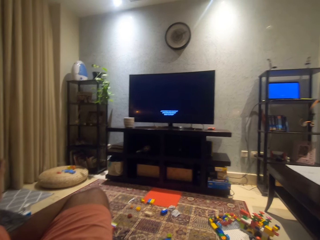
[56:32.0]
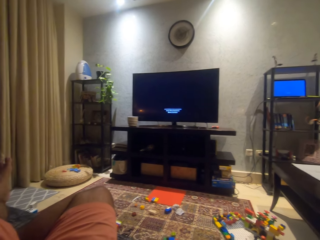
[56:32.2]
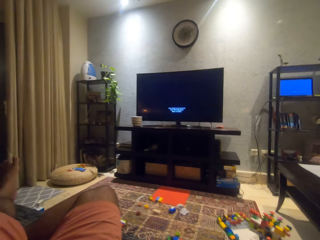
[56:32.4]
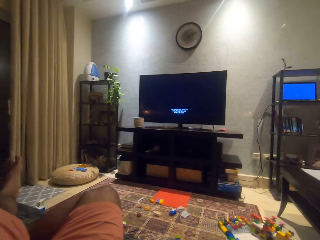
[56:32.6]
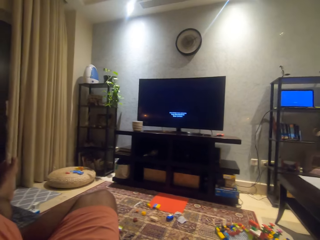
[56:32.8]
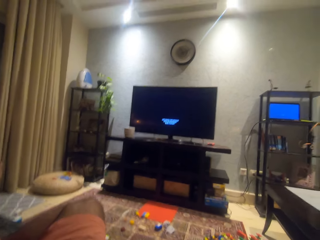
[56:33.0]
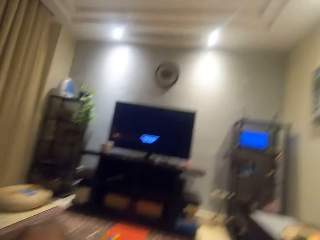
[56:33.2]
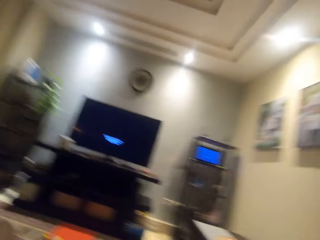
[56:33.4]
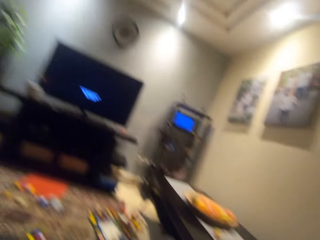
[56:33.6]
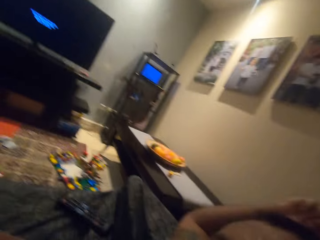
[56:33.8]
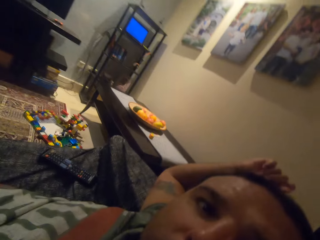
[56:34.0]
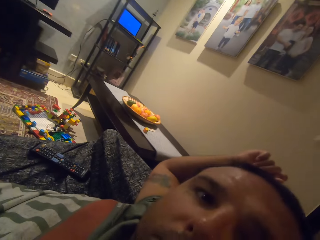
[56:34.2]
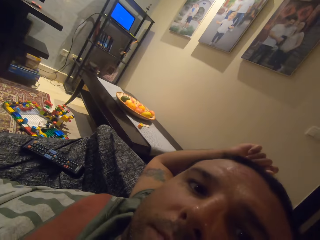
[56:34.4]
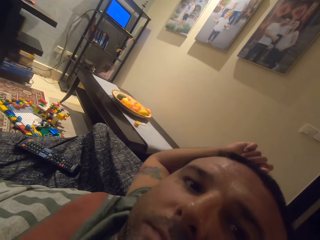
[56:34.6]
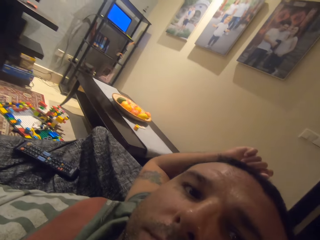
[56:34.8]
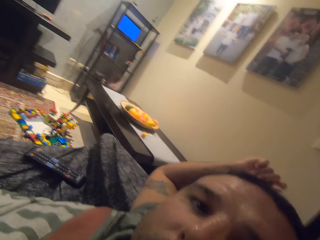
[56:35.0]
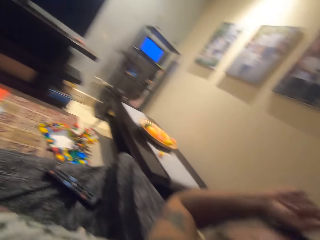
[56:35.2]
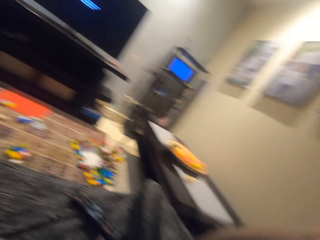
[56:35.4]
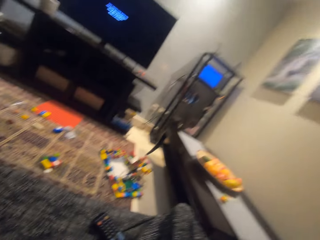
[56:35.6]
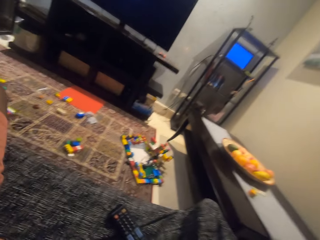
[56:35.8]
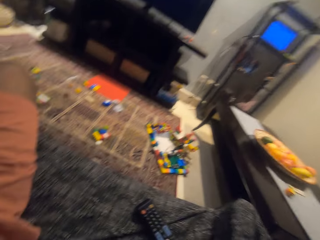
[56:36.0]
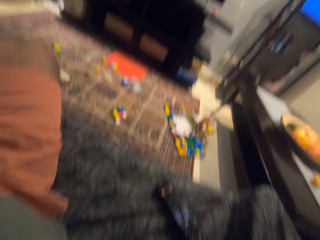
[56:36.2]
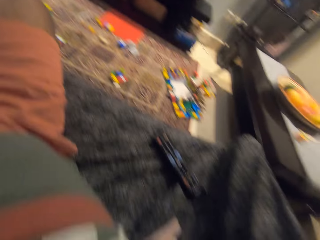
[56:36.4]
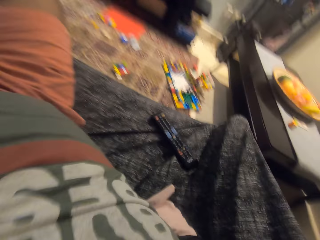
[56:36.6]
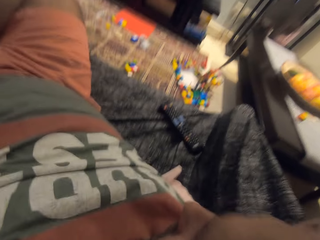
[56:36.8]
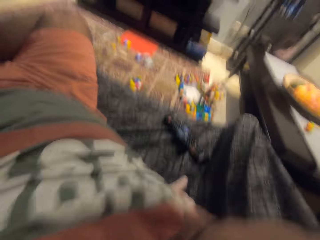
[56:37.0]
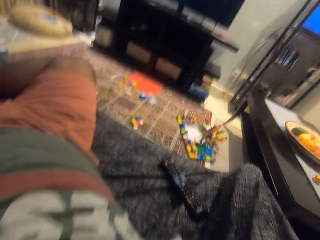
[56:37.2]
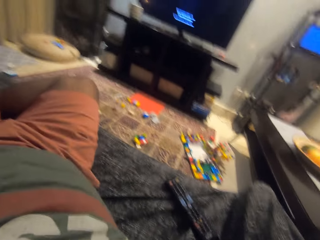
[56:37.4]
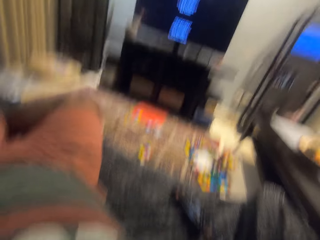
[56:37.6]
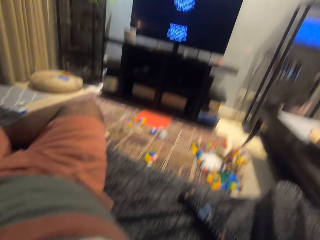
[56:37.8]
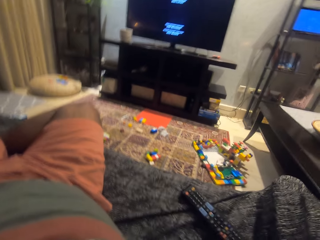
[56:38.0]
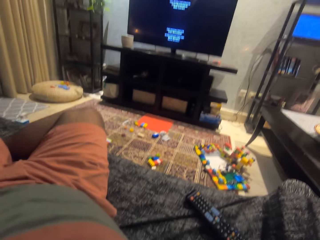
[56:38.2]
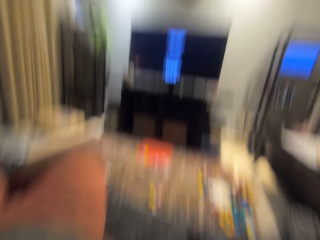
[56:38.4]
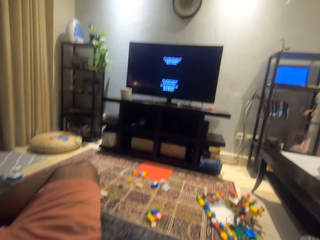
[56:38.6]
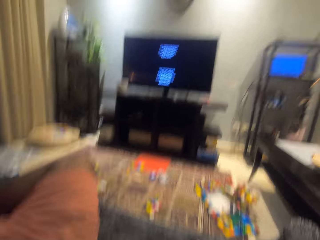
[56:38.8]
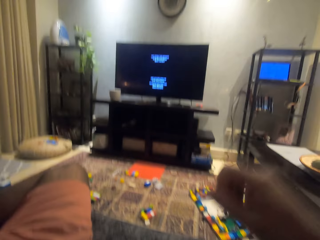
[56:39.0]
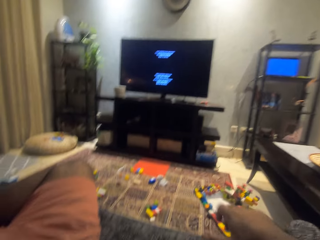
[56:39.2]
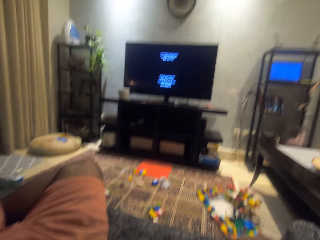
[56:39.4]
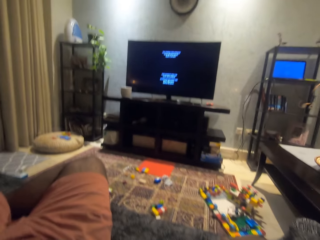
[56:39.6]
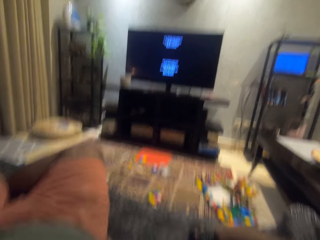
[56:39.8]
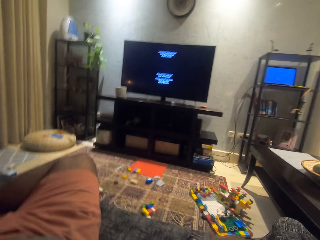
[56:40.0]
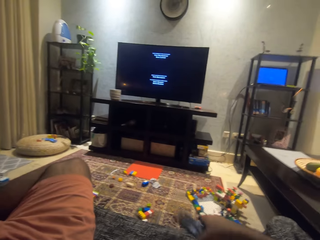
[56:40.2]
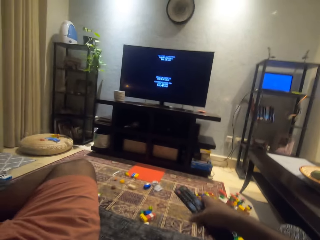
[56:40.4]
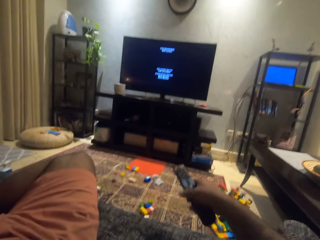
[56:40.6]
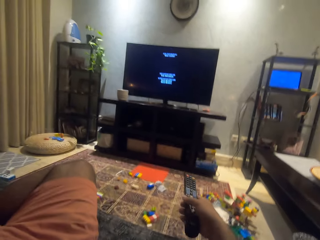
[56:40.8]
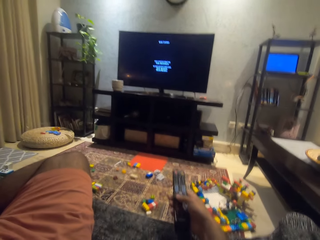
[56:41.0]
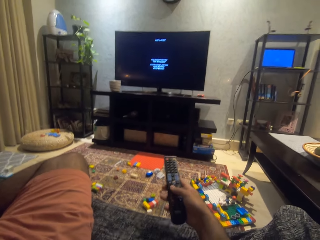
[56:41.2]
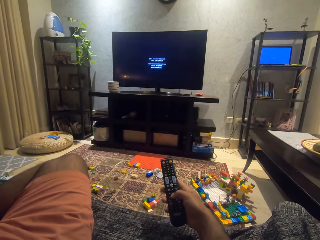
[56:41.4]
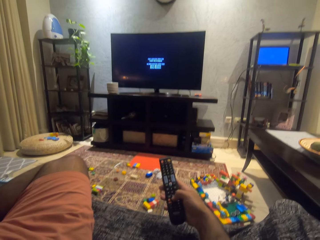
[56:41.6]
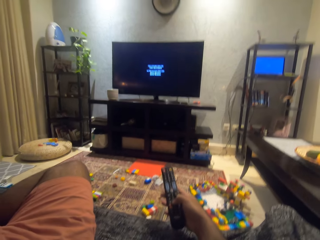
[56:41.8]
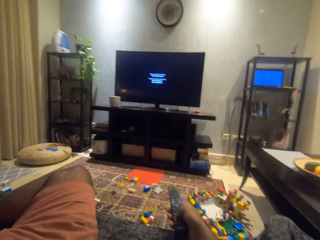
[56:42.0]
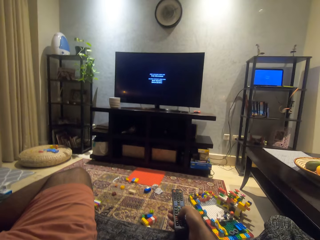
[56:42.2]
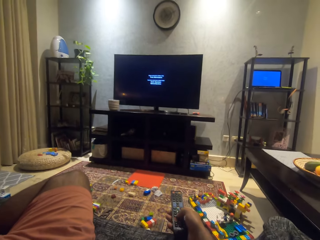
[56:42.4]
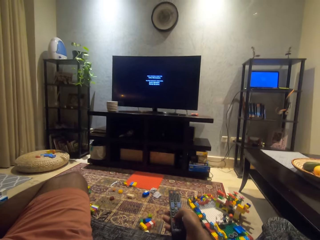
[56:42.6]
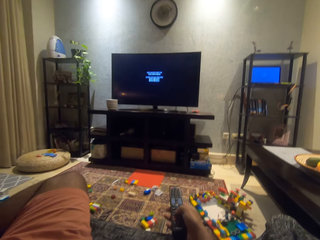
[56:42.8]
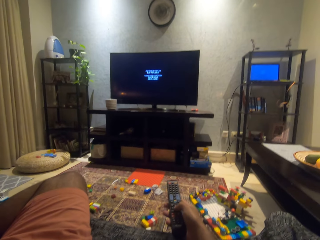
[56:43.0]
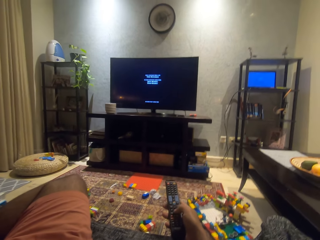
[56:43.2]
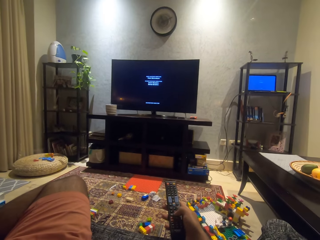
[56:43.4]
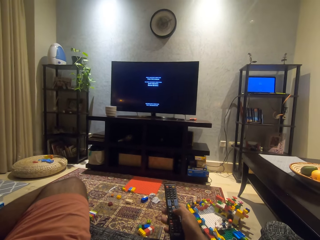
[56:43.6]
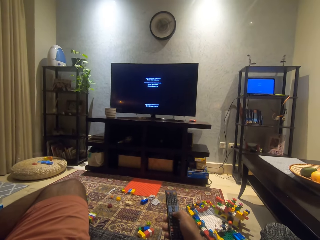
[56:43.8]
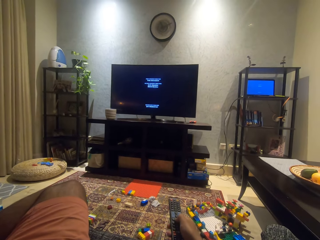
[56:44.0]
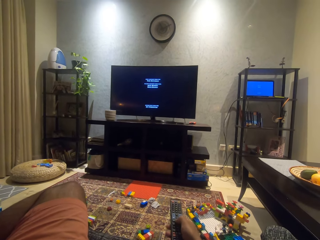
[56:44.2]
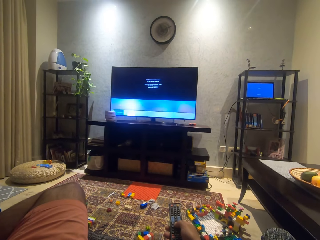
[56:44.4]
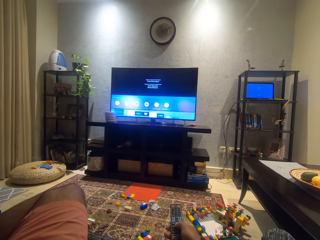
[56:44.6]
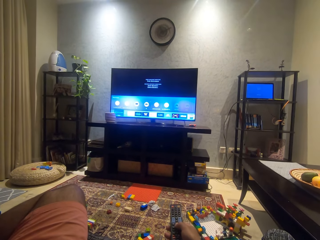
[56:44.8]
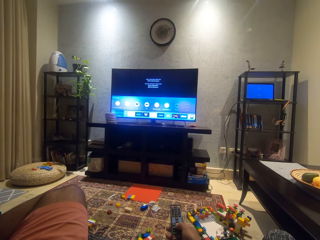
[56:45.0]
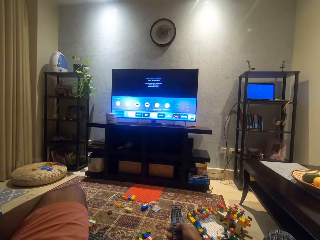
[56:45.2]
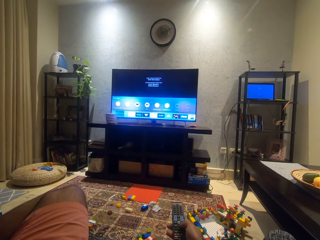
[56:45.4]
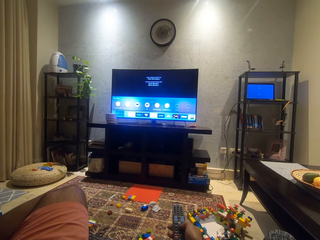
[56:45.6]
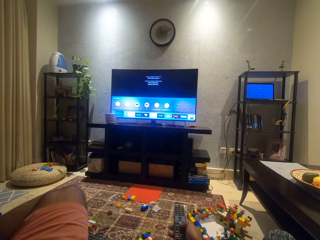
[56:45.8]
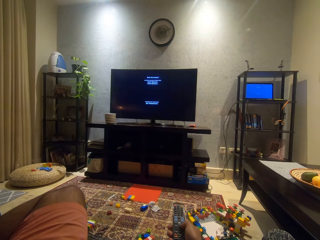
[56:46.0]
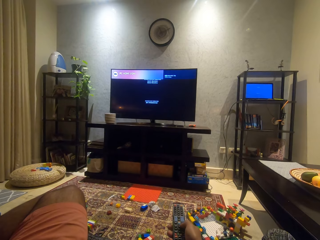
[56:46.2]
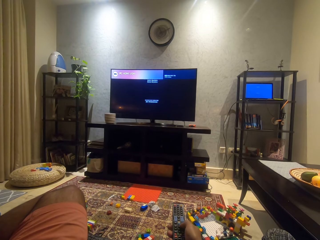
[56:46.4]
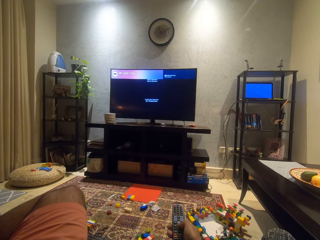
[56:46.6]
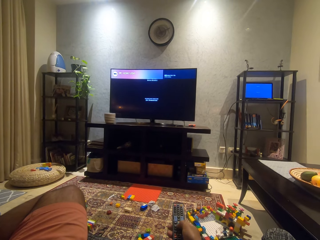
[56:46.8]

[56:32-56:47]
The camera wearer turns a camera towards himself. He moves the right hand. He holds a remote control. He uses the TV remote in his right hand on the TV.

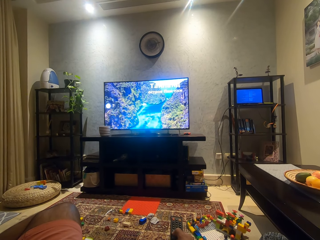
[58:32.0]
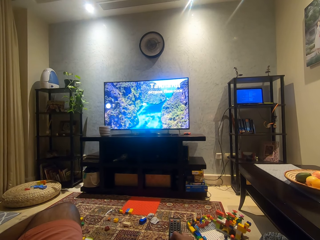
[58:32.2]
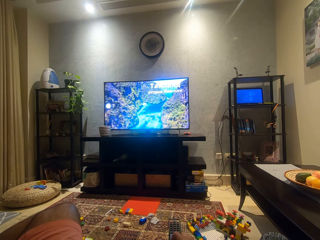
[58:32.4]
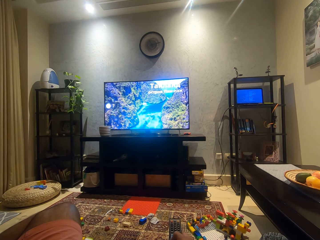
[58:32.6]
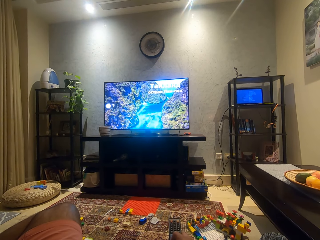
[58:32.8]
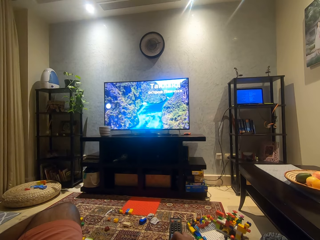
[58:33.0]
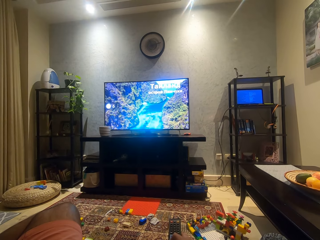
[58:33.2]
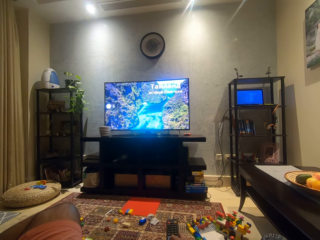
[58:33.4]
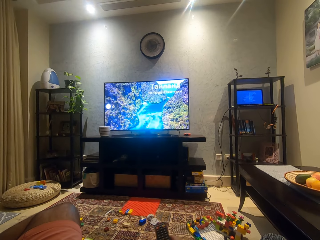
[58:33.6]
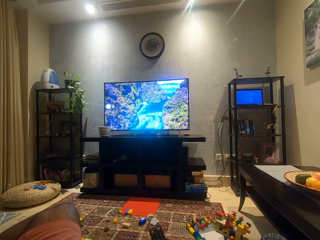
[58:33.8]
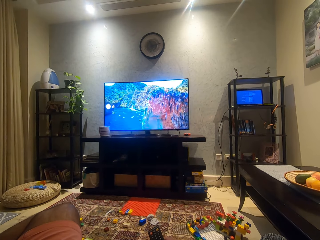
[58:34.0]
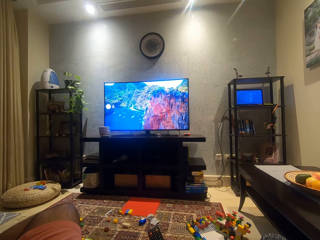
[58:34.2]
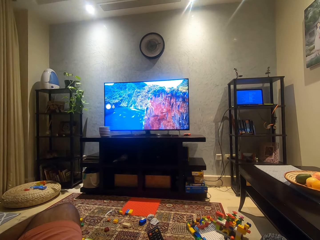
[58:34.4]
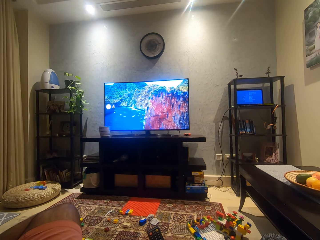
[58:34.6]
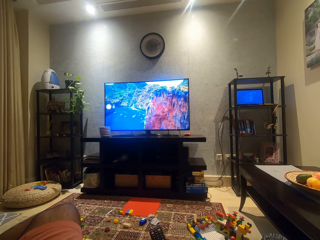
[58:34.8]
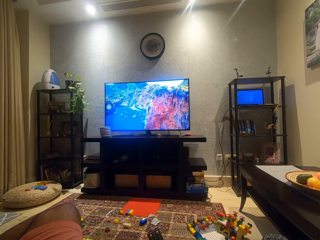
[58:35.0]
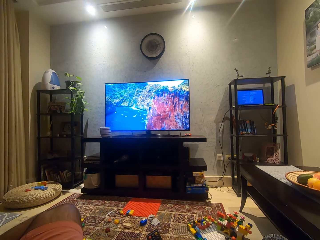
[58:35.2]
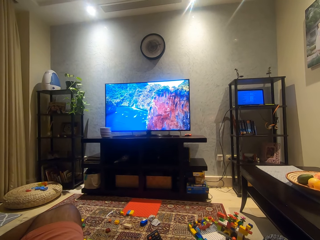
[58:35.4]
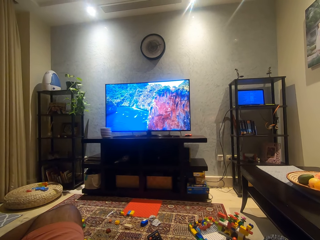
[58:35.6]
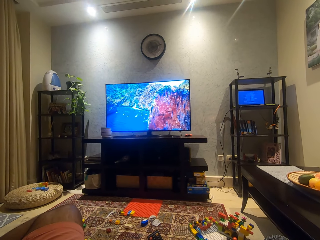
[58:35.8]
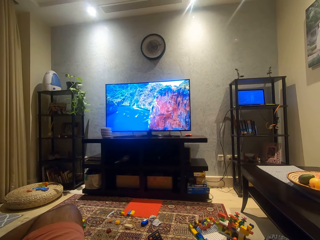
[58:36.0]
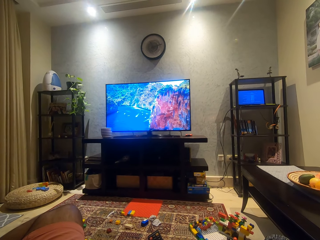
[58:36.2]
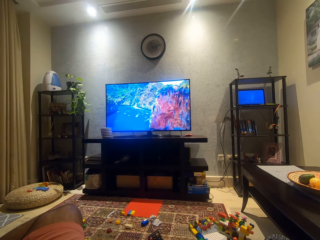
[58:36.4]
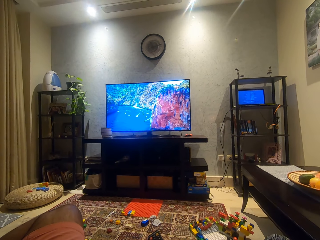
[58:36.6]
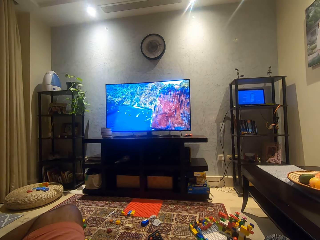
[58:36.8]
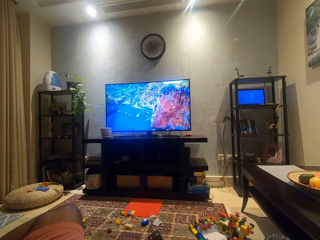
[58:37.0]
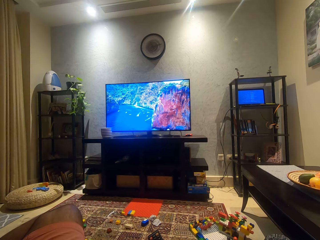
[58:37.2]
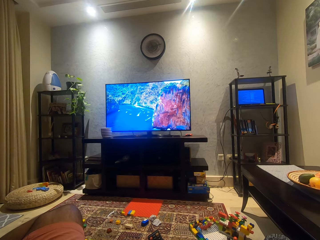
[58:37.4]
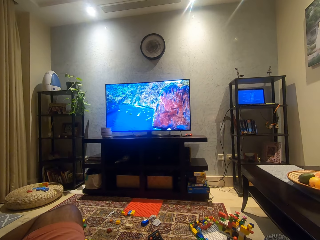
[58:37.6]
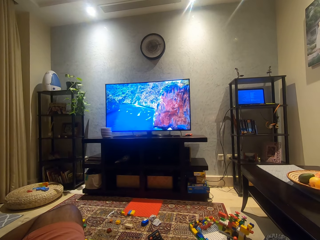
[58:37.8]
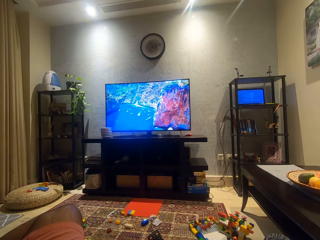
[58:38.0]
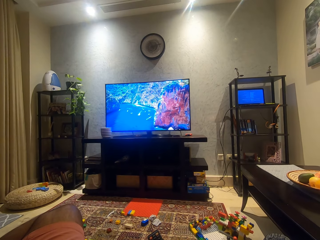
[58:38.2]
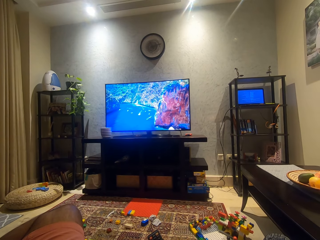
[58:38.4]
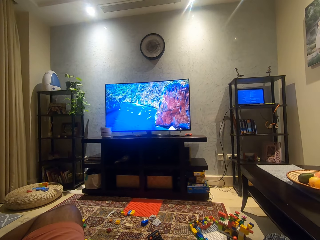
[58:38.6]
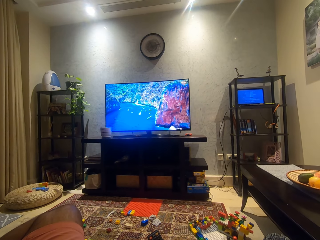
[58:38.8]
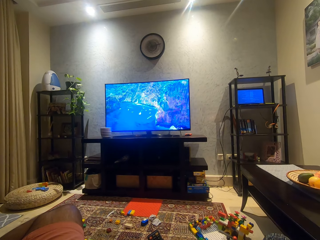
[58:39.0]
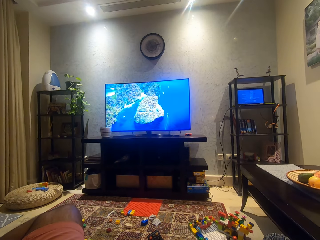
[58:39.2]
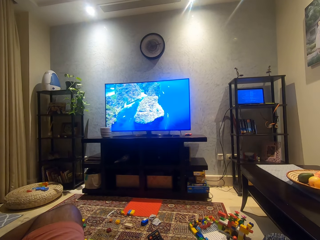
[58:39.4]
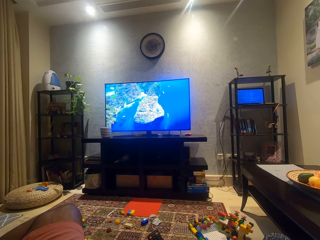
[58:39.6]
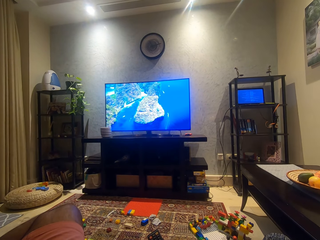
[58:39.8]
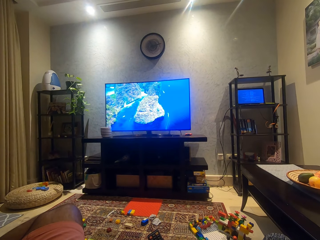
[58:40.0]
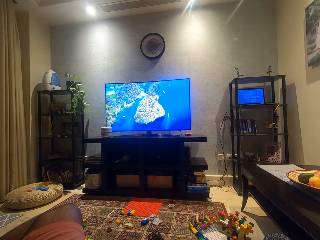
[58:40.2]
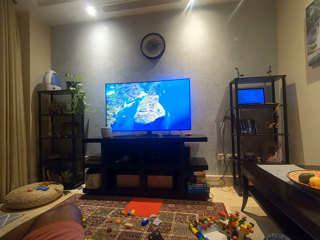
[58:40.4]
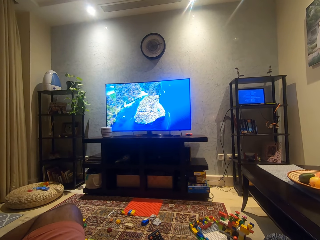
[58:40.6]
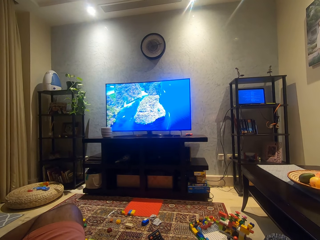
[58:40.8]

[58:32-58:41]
The camera wearer moves the remote control. They watch TV in the room.
